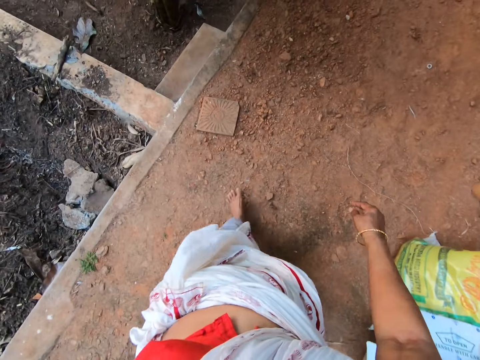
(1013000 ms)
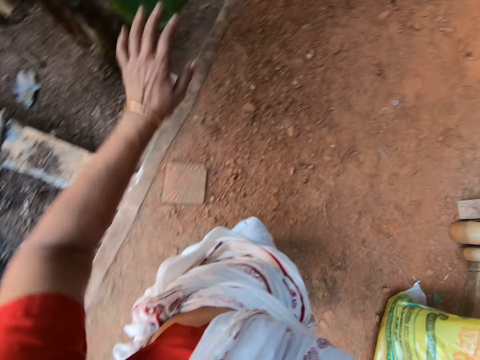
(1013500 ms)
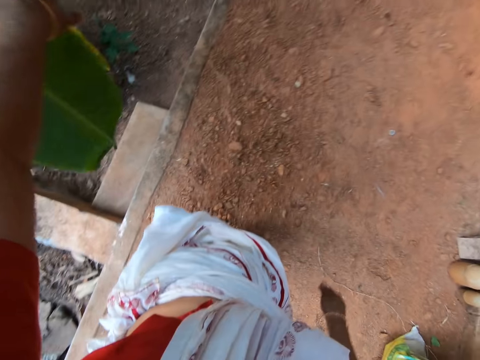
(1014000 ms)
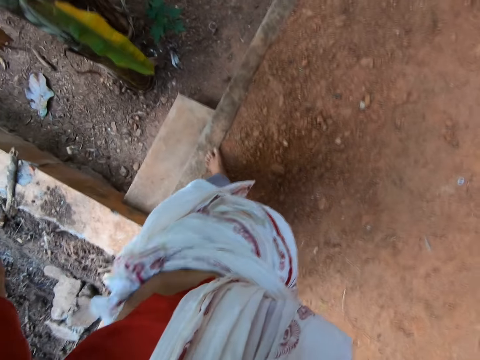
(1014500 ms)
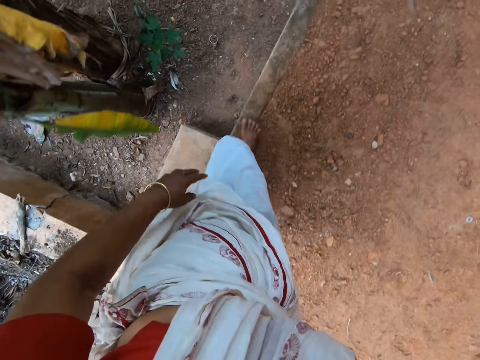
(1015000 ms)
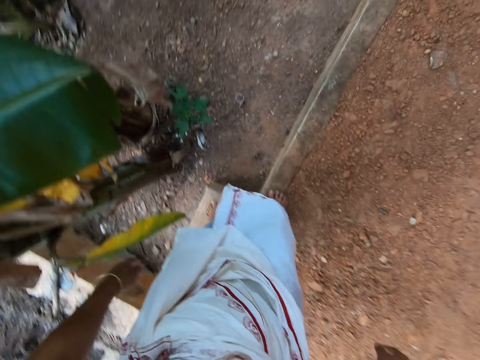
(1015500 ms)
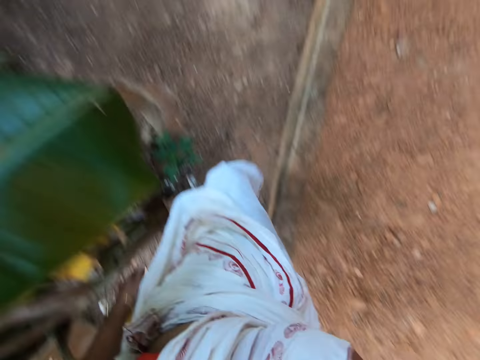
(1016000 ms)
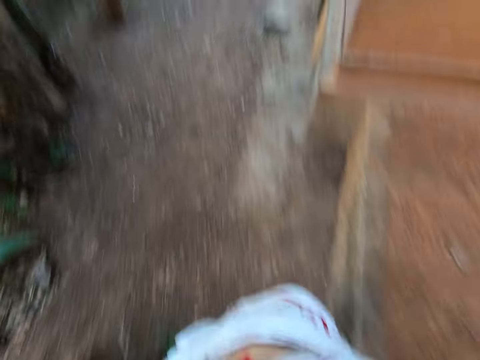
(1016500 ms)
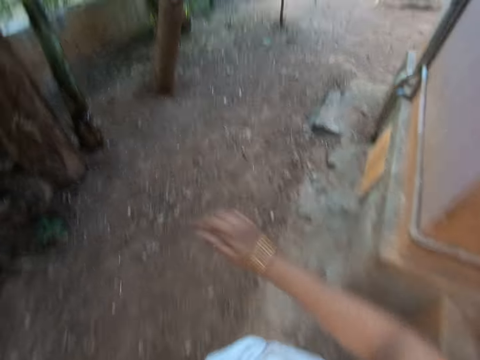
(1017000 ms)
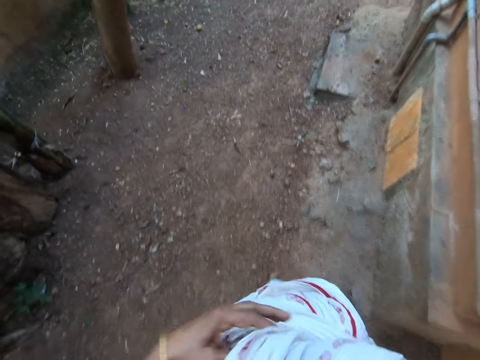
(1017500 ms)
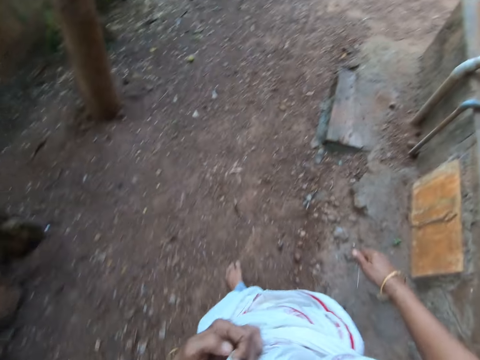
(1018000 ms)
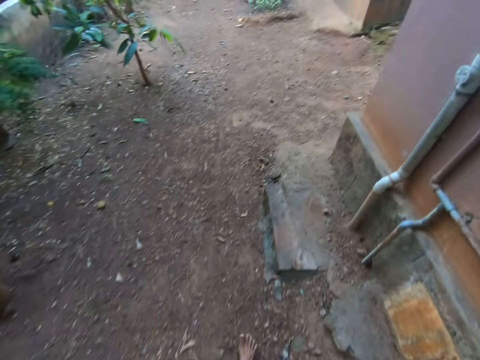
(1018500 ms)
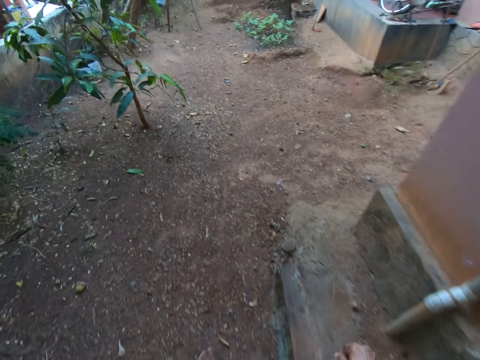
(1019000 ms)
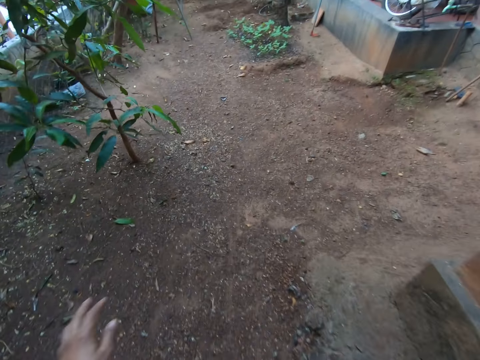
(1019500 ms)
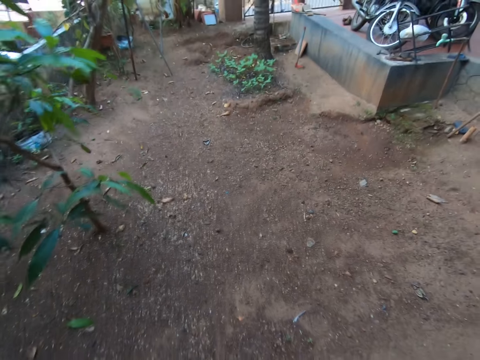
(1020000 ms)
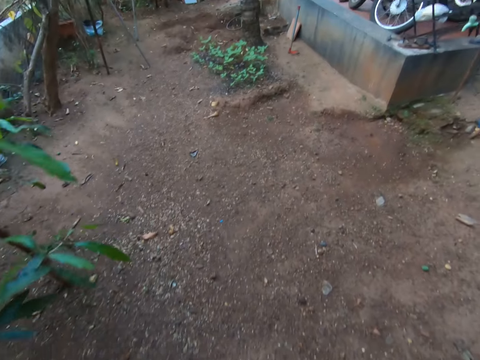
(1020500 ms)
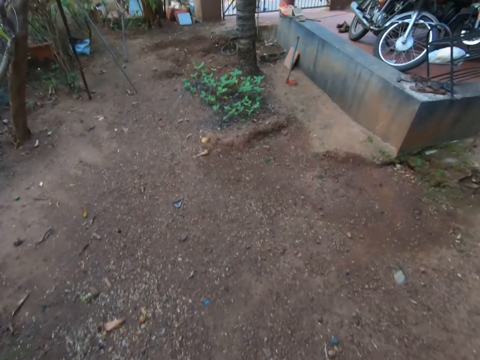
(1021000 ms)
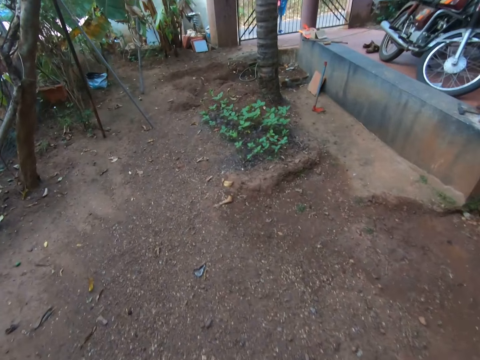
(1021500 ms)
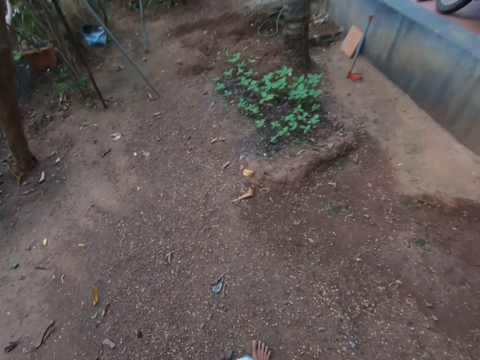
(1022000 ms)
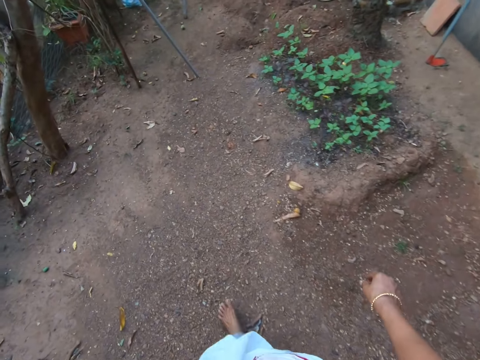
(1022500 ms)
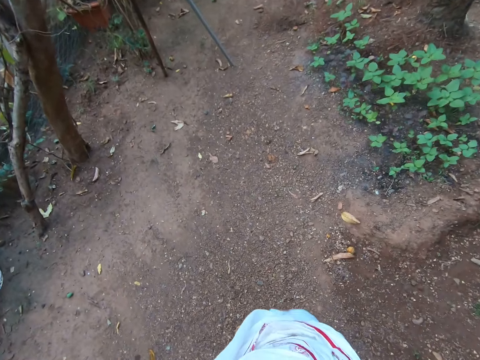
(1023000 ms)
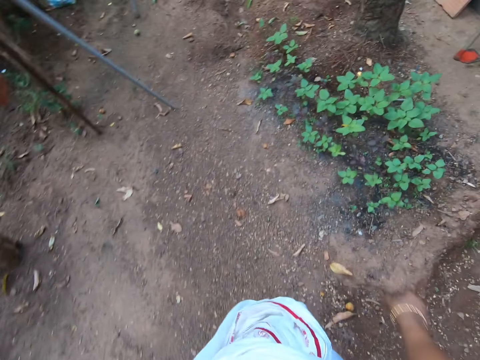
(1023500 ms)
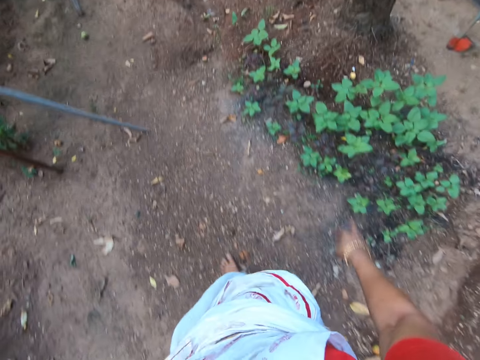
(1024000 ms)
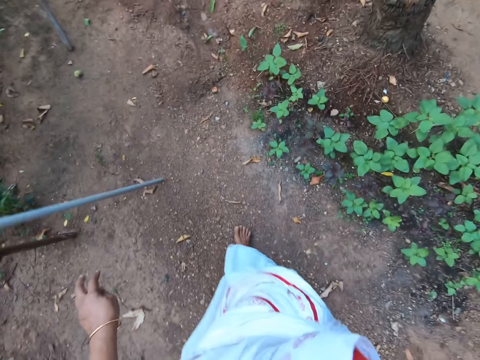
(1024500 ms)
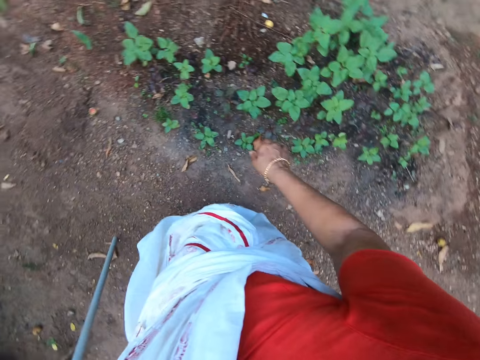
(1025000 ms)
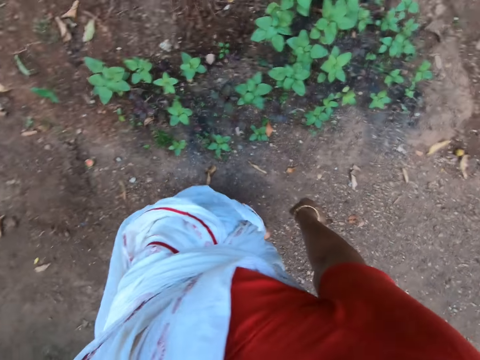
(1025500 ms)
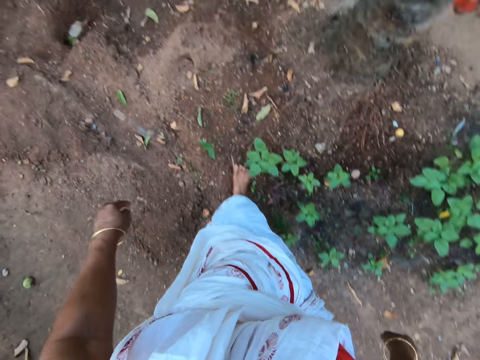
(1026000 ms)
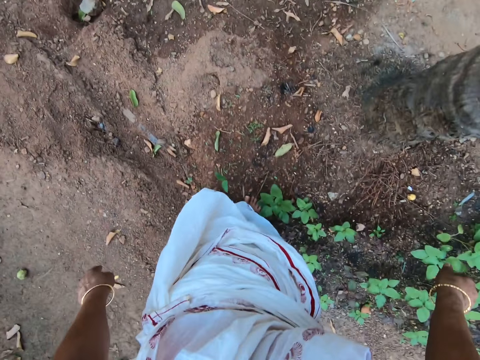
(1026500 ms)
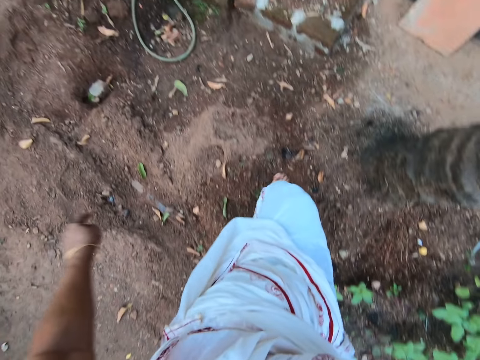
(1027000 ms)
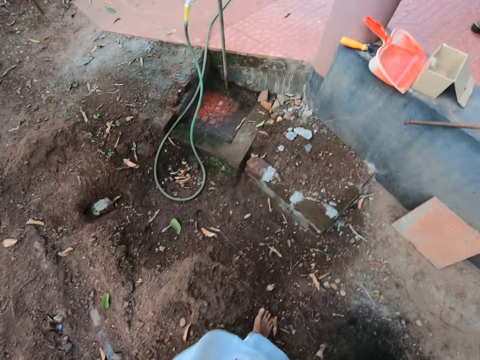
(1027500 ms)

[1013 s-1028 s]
The camera wearer walks into the garden.

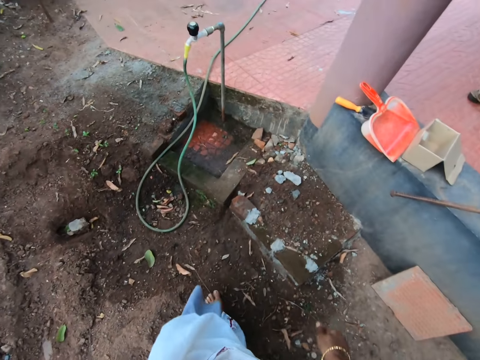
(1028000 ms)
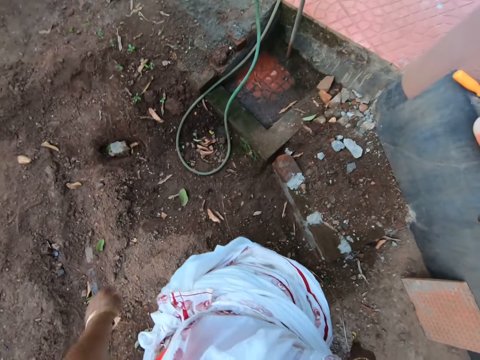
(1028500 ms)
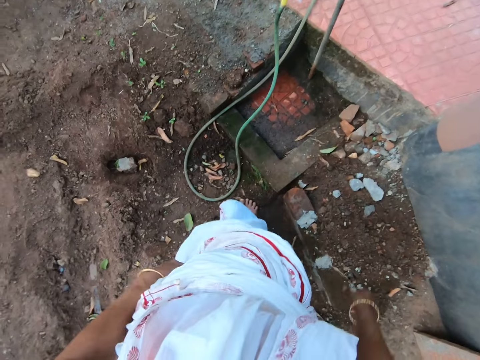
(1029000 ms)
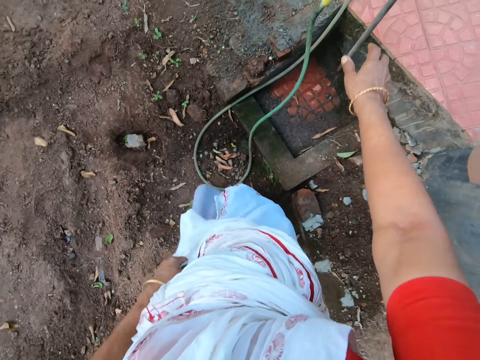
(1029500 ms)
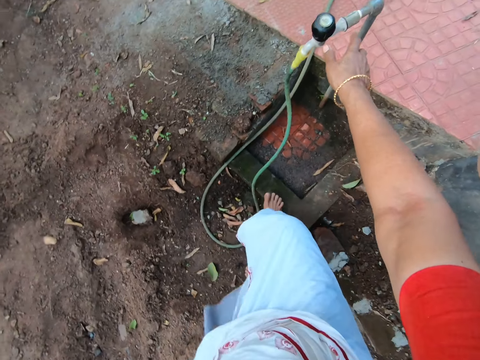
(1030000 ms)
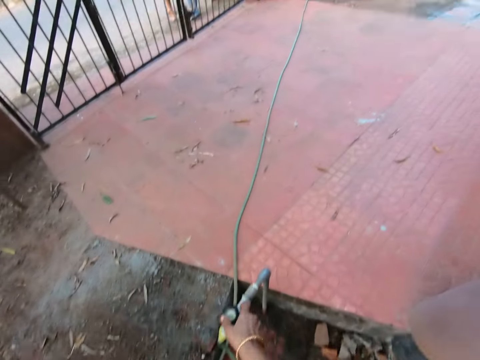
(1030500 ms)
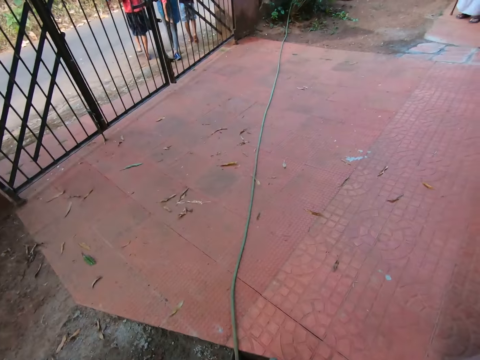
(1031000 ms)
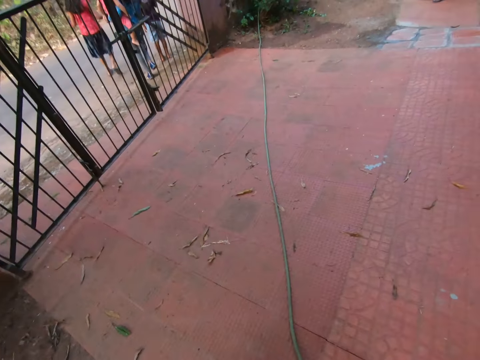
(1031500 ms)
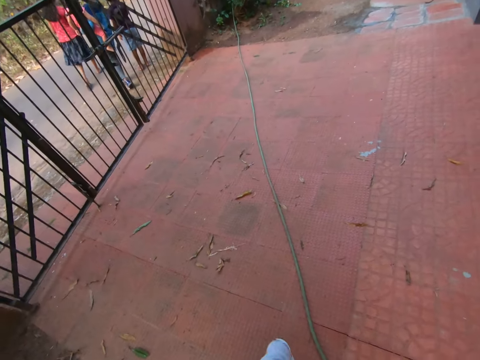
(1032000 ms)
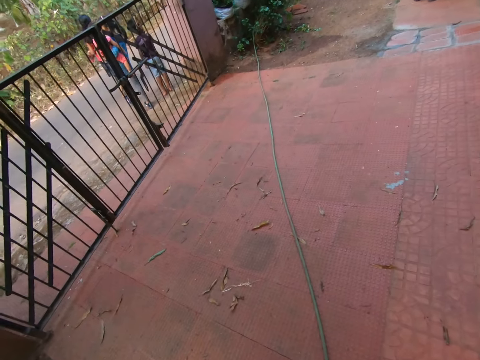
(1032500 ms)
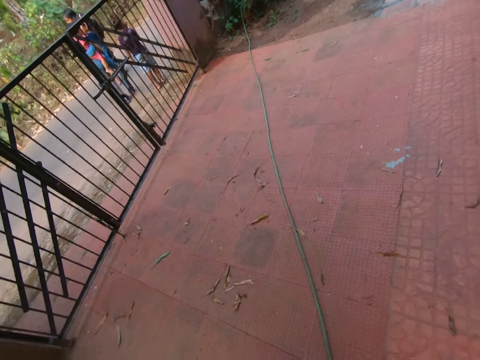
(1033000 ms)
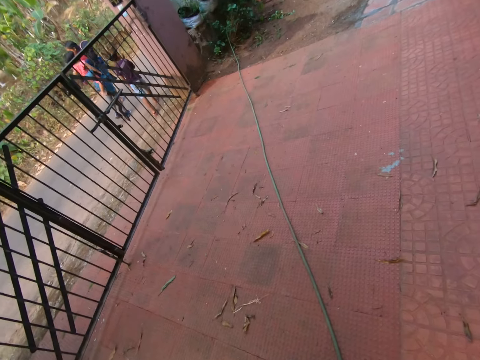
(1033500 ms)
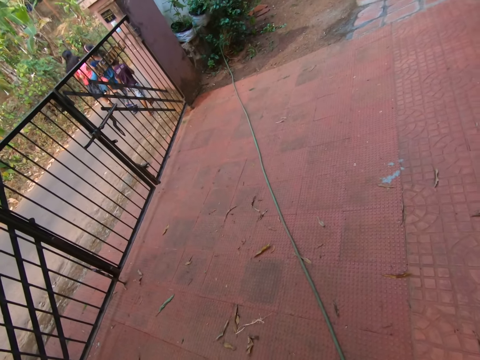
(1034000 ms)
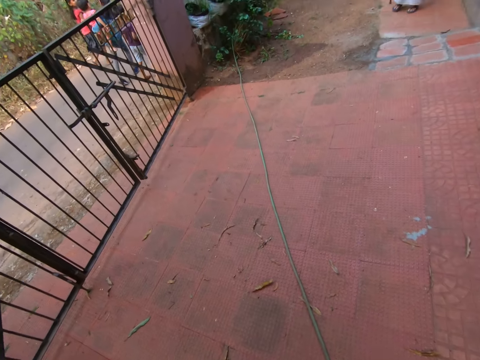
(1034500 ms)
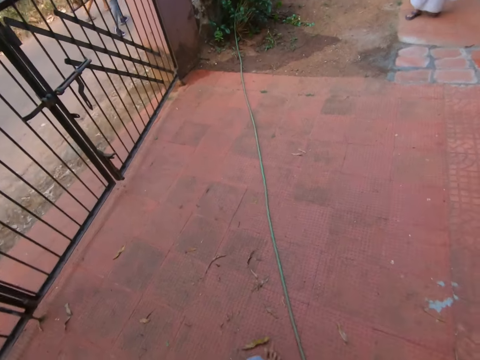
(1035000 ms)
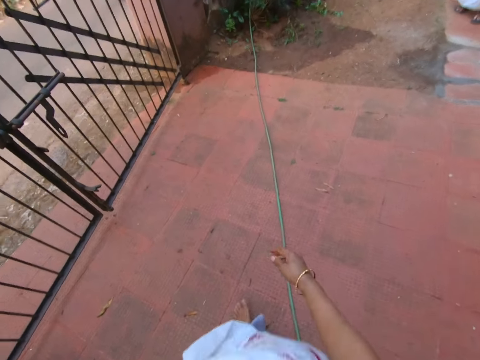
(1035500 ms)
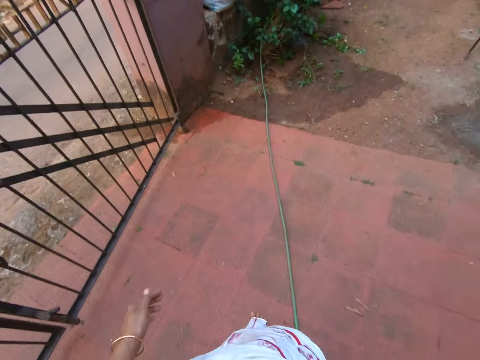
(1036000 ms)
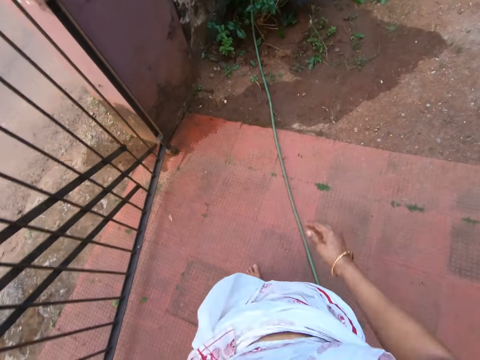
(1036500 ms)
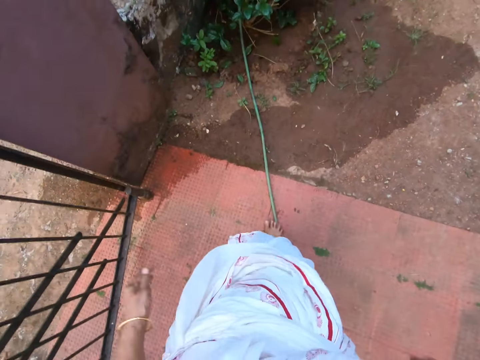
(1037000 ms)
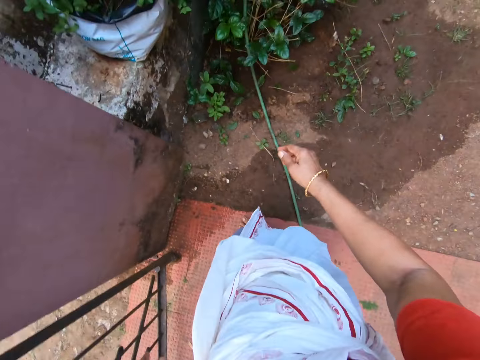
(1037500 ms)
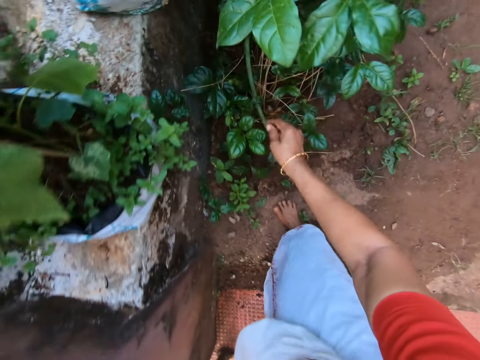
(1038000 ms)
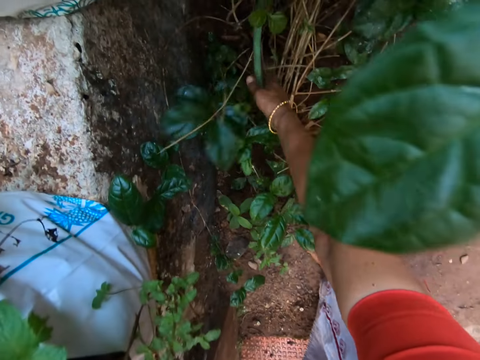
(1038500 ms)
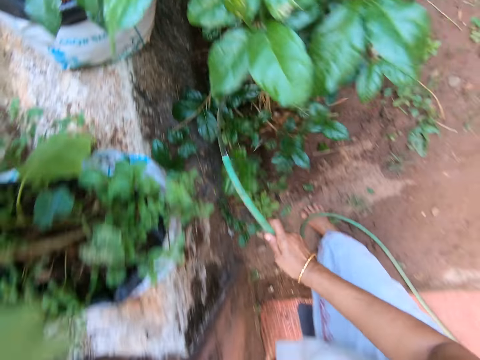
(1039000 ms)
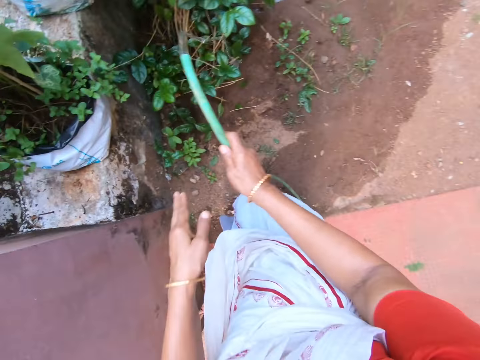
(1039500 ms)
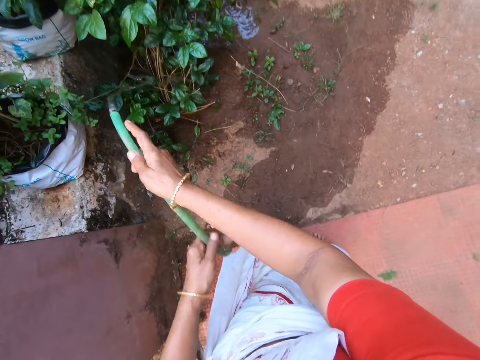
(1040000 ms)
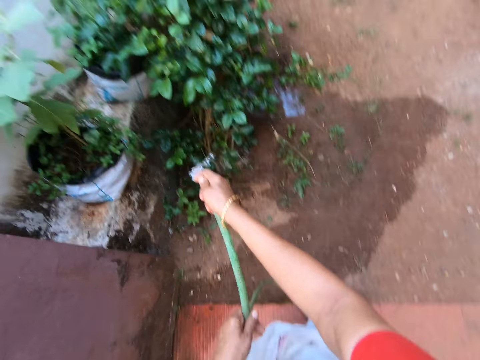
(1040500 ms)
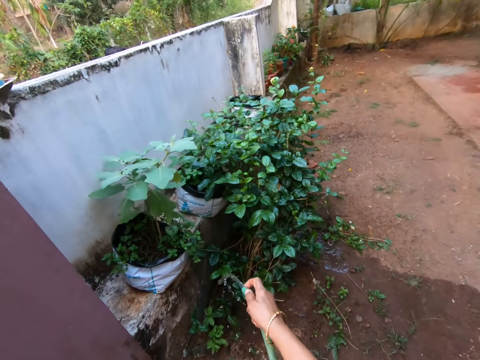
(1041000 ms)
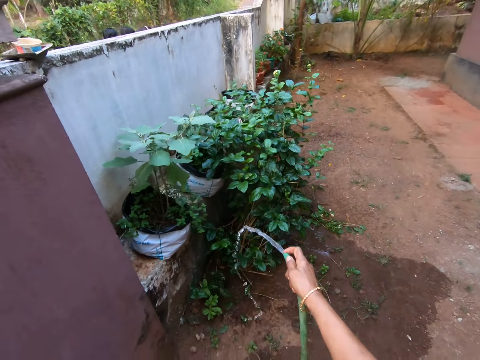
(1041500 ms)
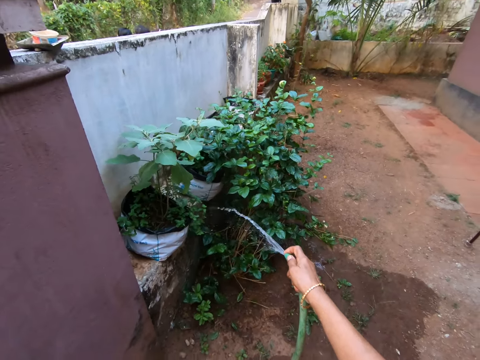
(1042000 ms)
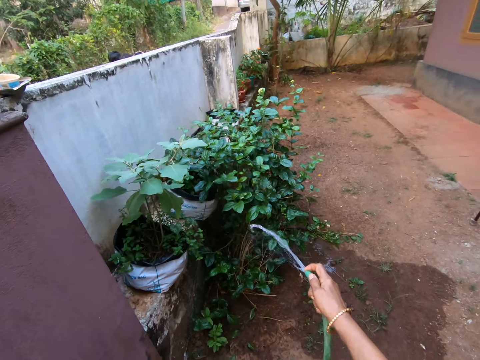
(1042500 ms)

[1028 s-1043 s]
The camera wearer turns on the tap water. They put off the tap. They walk around the compound. They pick up the water pipe.
